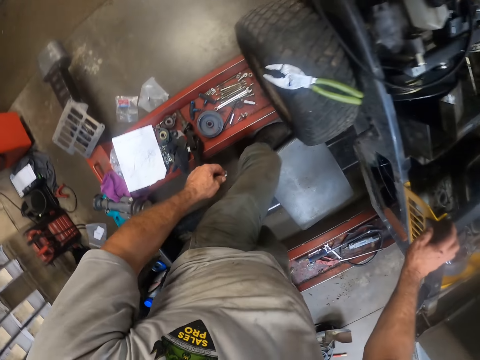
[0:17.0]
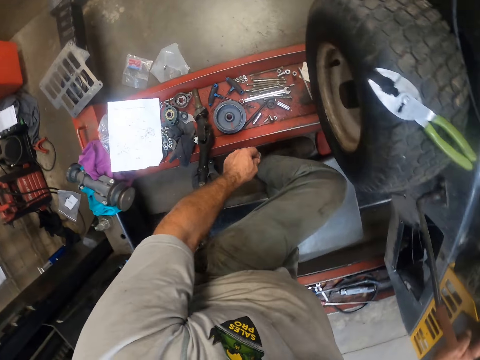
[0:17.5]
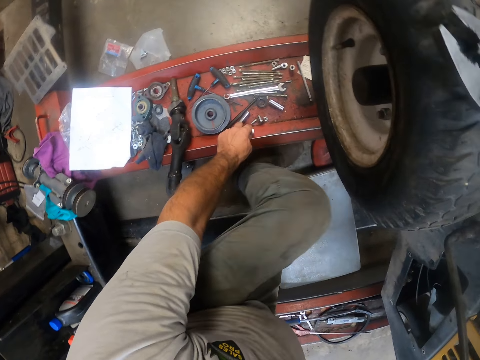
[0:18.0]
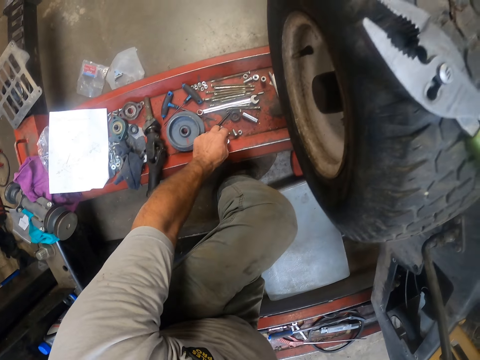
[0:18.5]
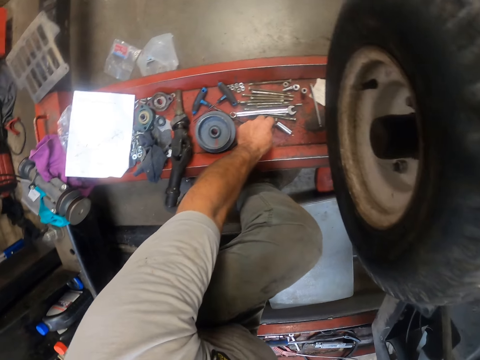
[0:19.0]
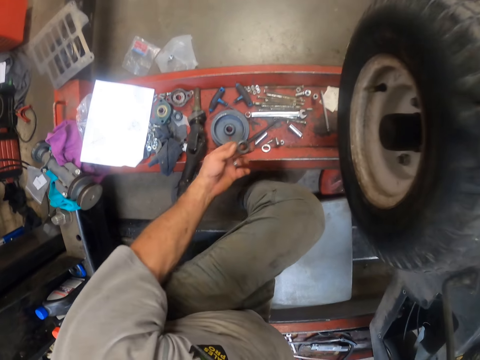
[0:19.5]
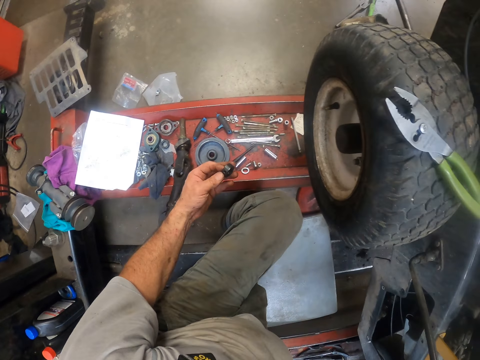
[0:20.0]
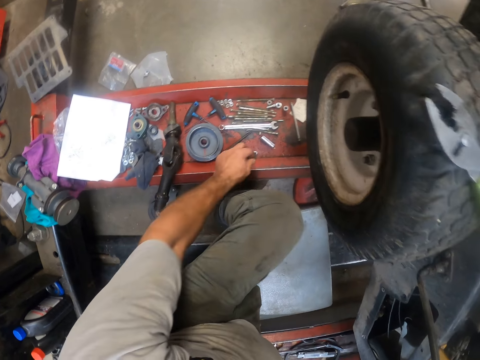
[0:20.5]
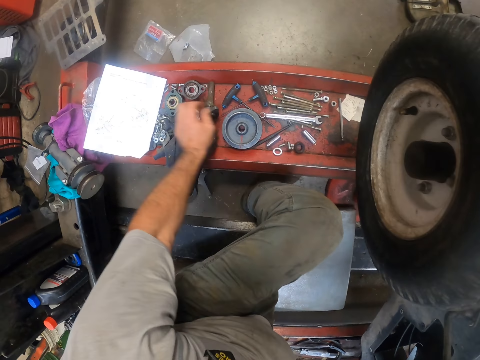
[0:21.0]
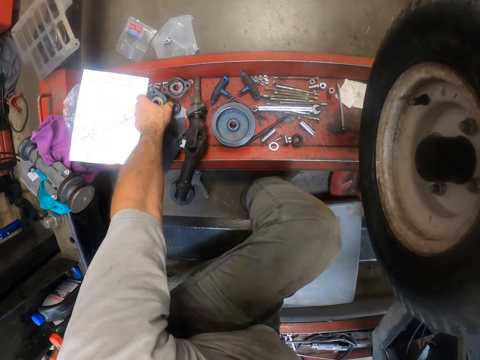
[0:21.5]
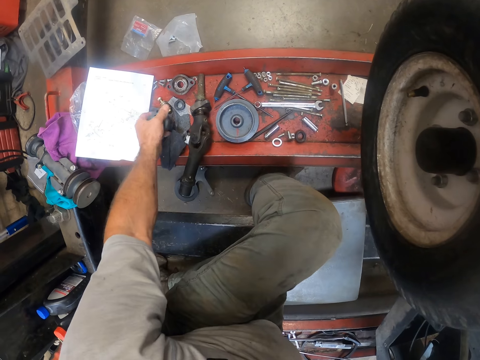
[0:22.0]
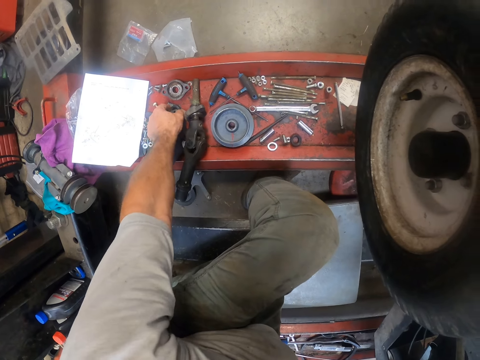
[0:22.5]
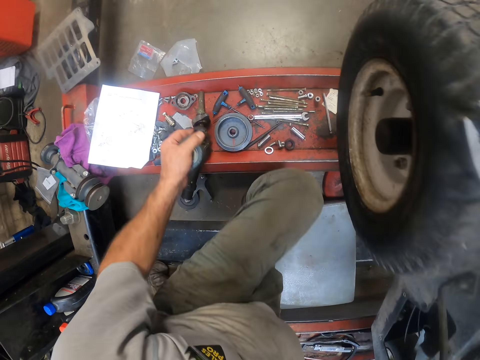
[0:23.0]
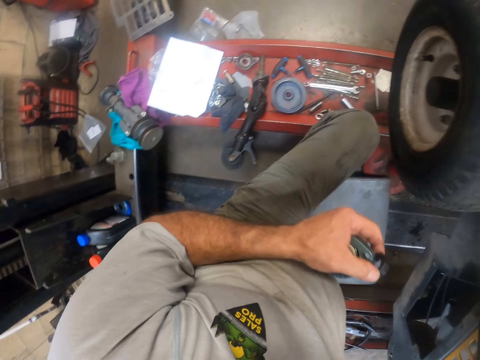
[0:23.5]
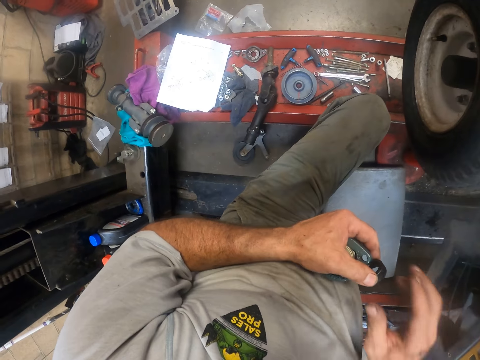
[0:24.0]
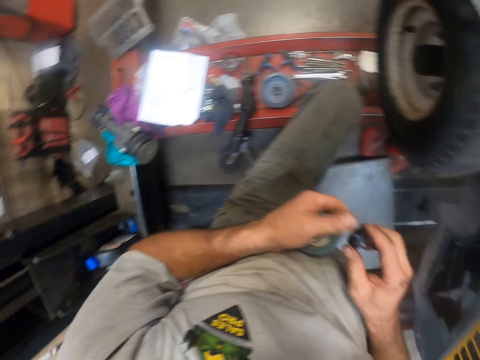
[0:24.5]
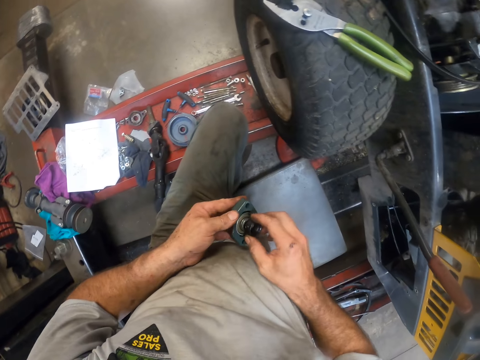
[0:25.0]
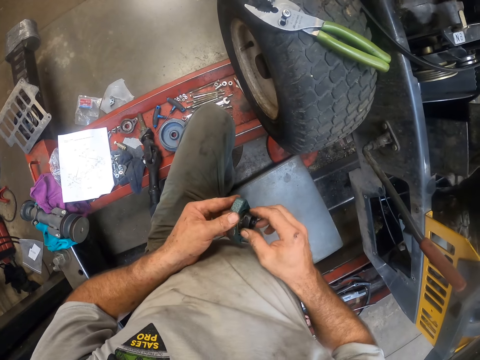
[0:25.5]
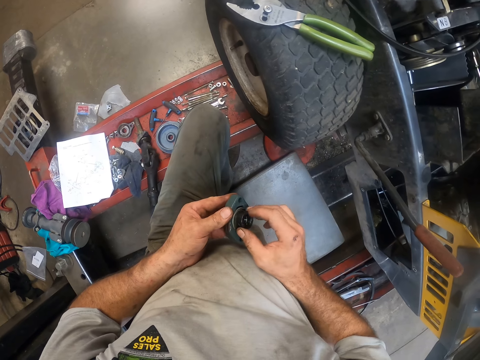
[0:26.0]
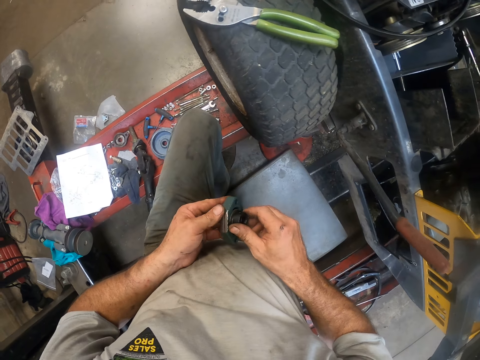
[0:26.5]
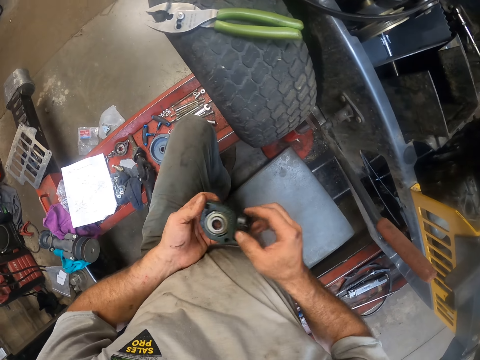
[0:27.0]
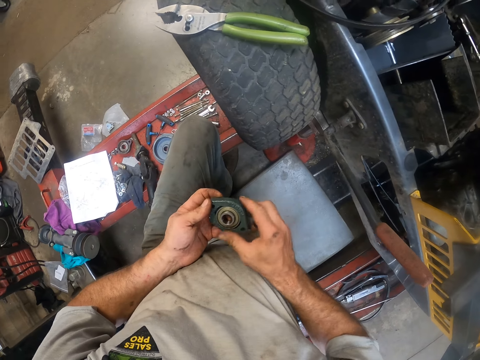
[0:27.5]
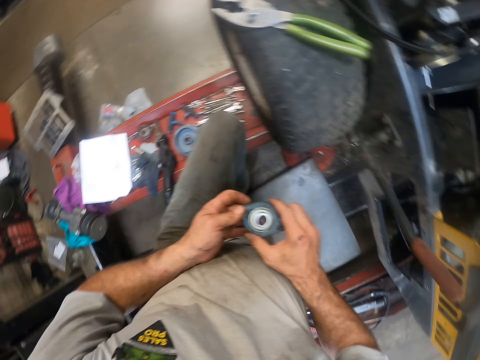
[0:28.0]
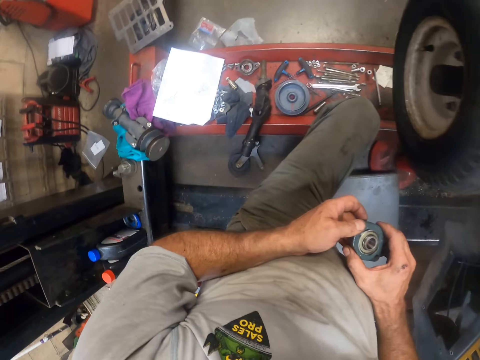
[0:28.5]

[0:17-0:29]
The camera wearer places a hand on the mower. He bends down to the floor and drops a bolt on a toolbox on the floor with his left hand. He places a nut down. He places a black bolt down. He picks two other tools from the toolbox with his left hand. He uses both hands to attach both tools together. He picks a black ring. He puts the black ring on something.

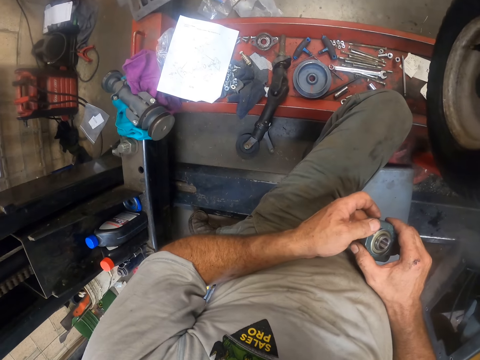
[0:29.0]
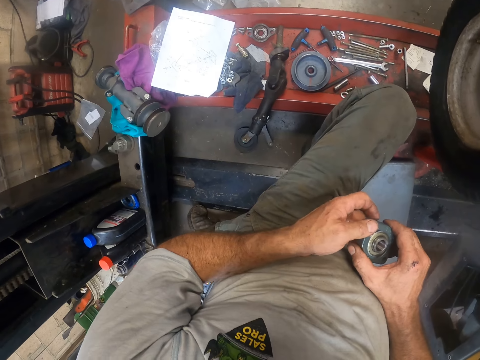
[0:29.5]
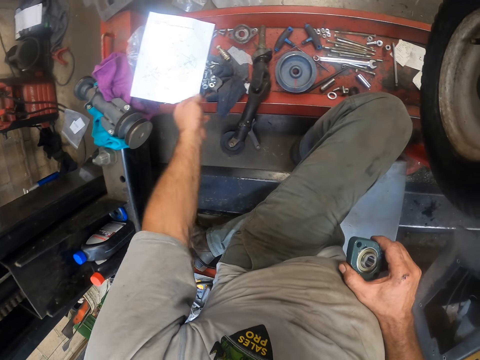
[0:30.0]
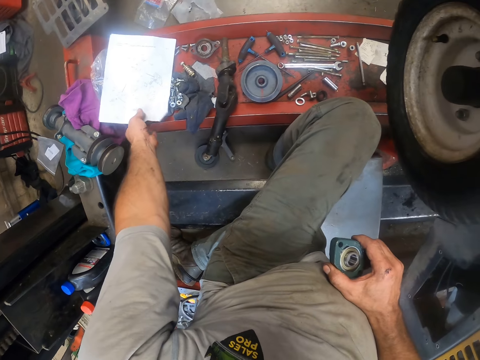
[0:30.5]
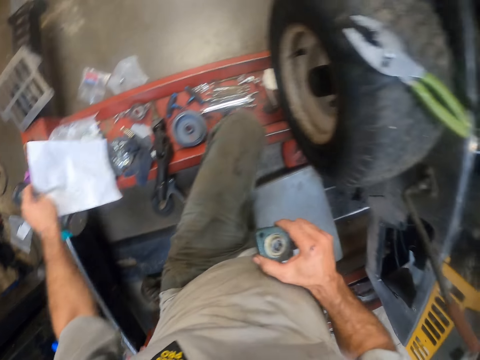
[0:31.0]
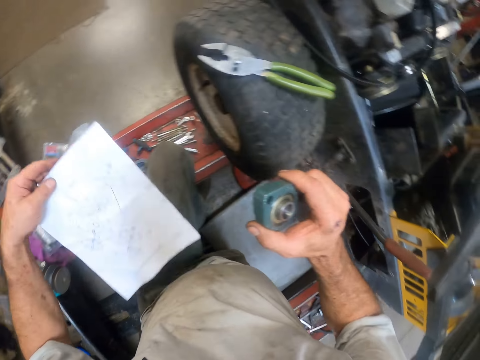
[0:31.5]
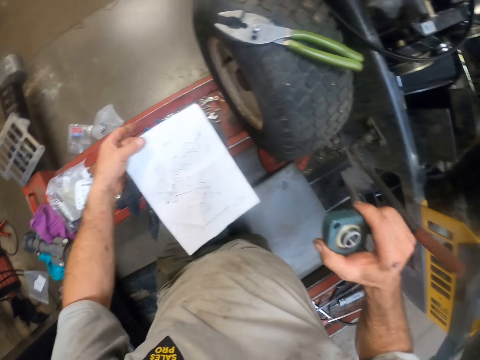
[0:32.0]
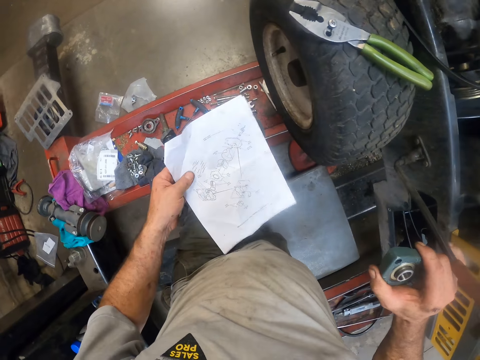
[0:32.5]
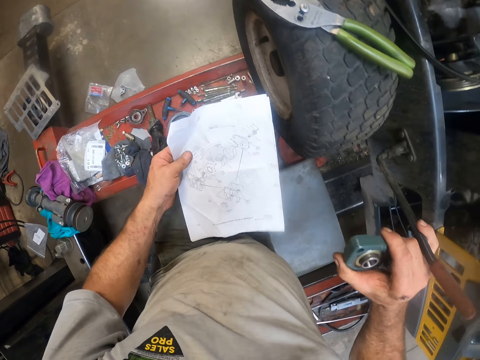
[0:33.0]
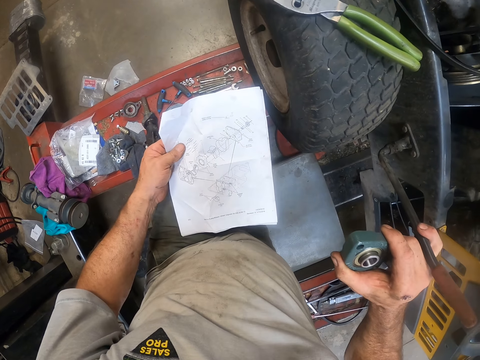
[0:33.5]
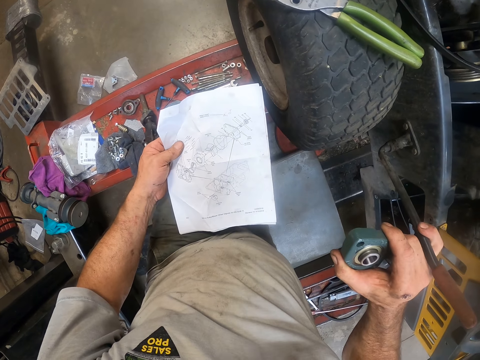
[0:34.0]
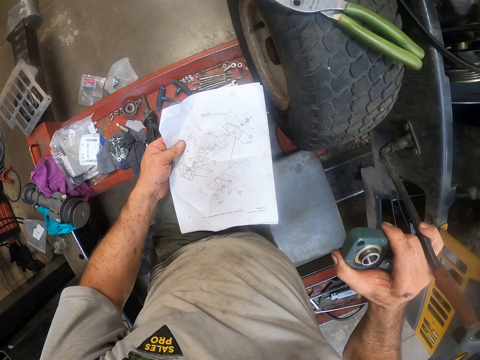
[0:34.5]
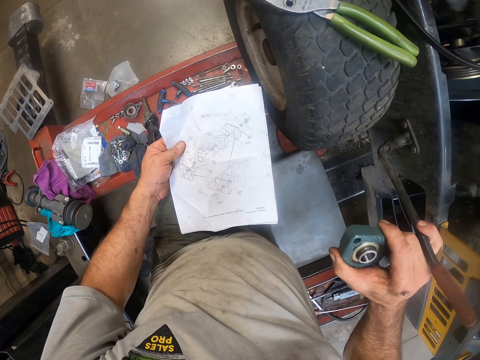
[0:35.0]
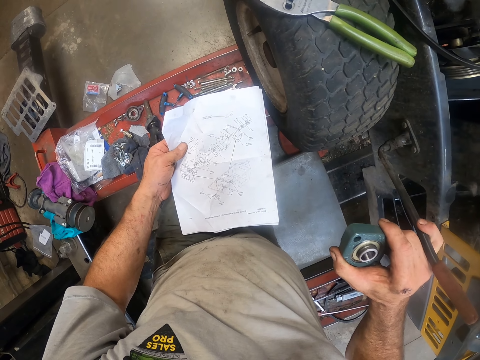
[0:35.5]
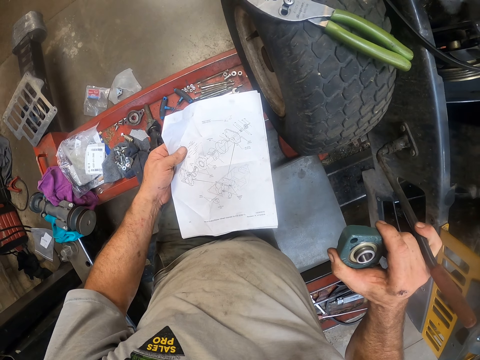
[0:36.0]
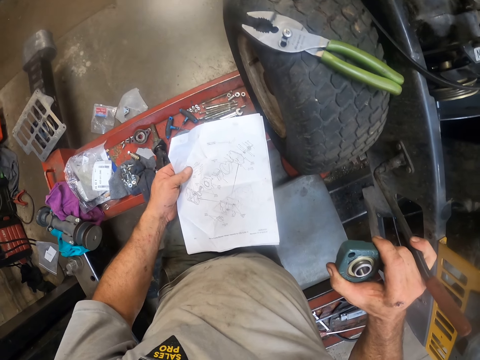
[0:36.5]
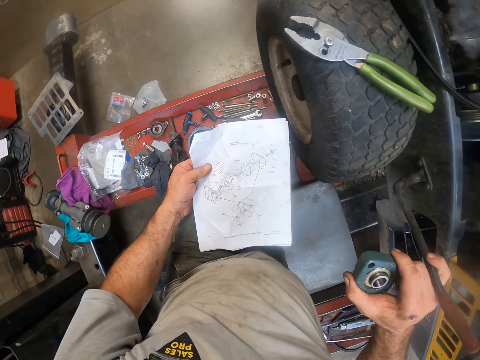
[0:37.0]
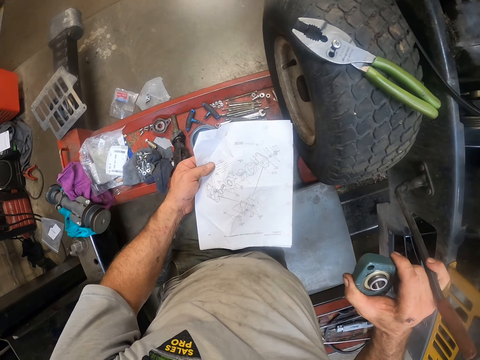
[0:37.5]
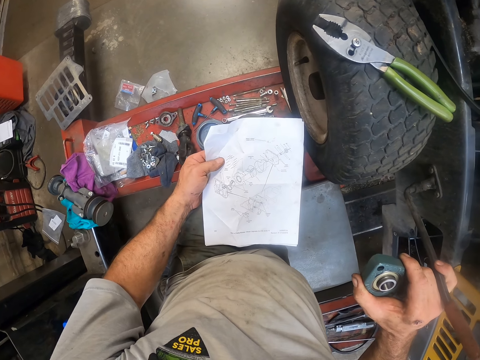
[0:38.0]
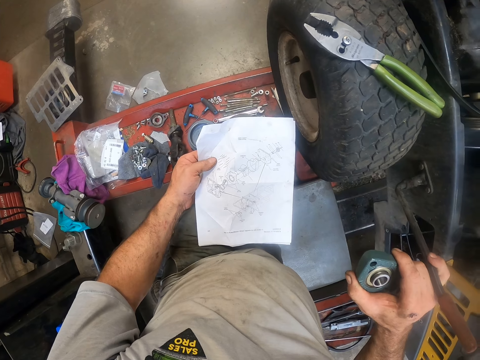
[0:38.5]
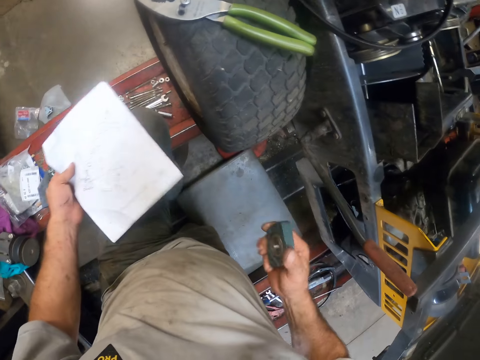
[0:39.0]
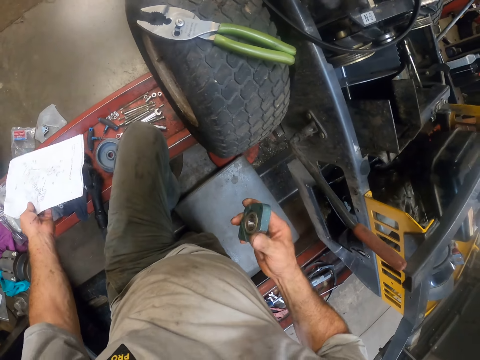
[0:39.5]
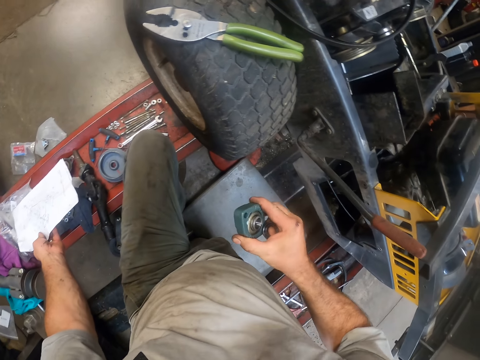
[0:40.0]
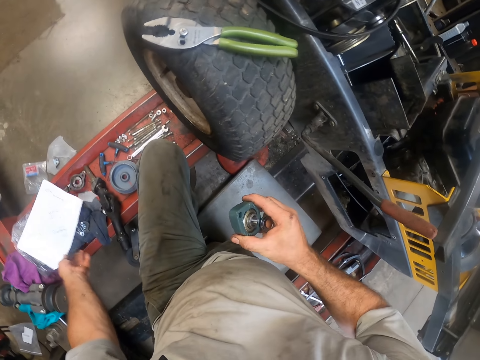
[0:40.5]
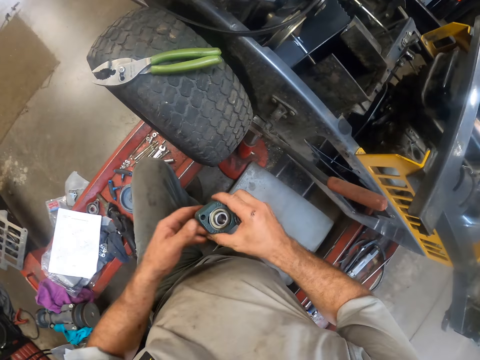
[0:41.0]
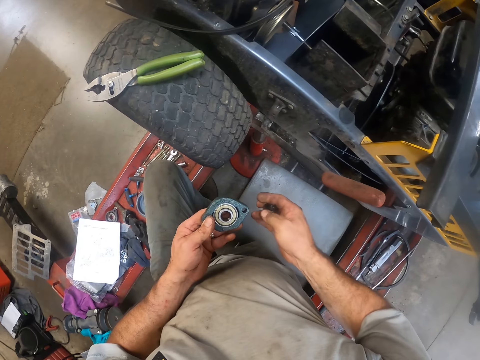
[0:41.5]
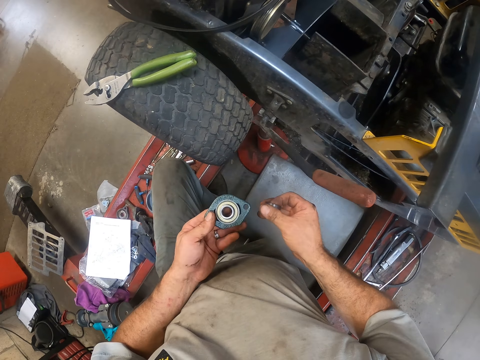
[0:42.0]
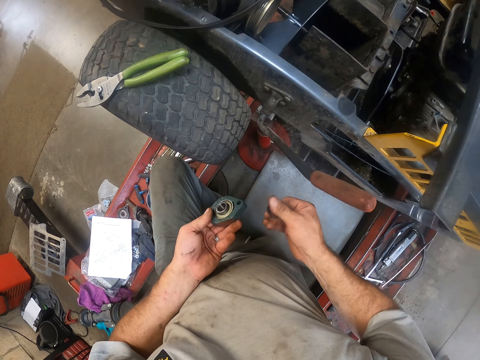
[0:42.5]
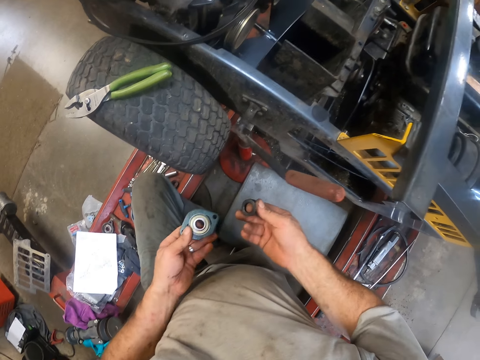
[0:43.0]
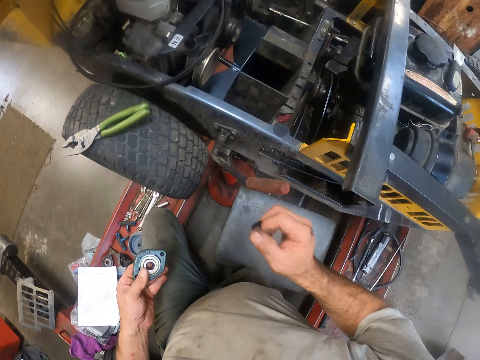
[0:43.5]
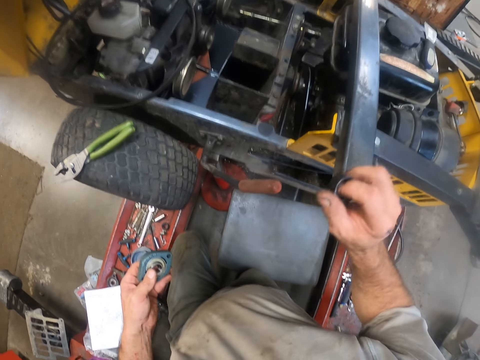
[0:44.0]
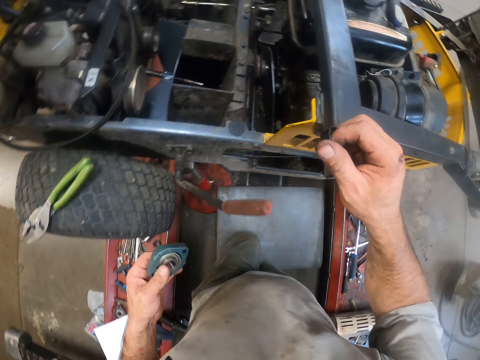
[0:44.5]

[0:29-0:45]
The camera wearer picks up a manual or paper on the toolbox with his left hand. He places the paper on the lap. He drops the manual in his left hand on the toolbox. He holds something with both hands. He holds something on the left hand. He separates the black ring from something.
